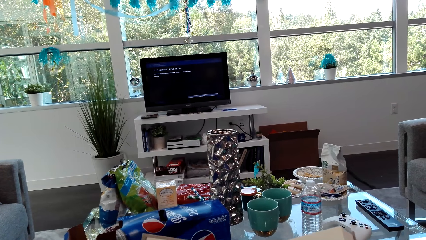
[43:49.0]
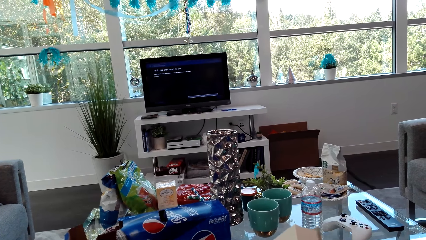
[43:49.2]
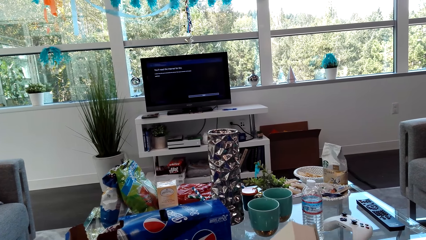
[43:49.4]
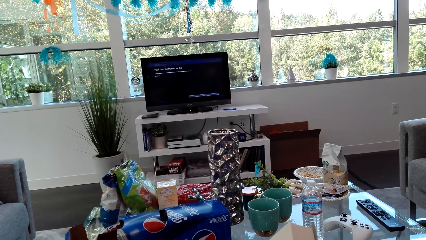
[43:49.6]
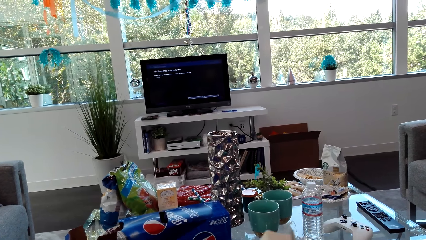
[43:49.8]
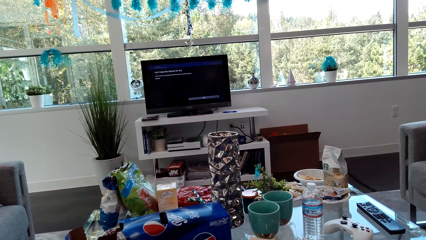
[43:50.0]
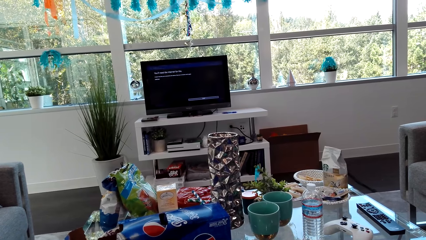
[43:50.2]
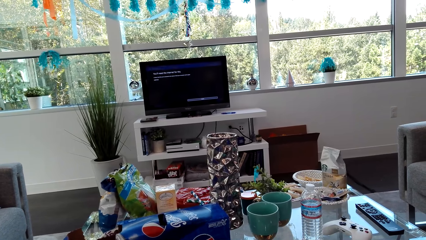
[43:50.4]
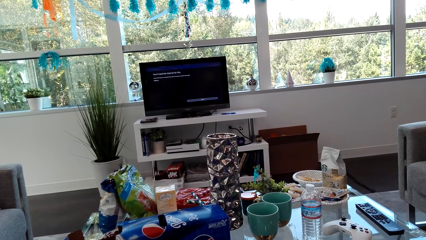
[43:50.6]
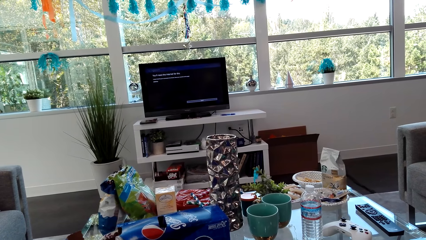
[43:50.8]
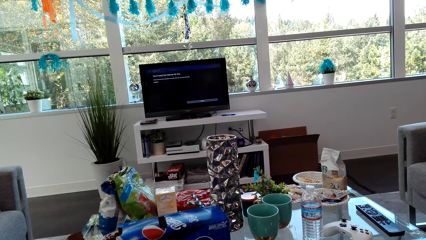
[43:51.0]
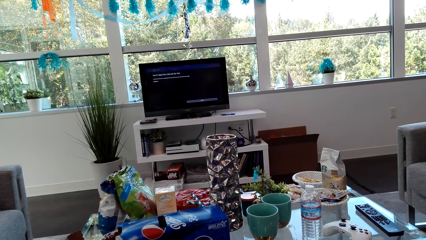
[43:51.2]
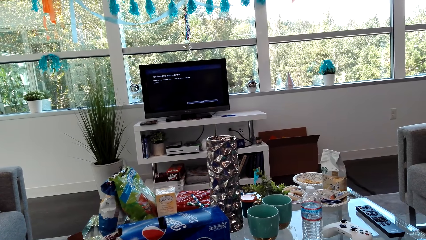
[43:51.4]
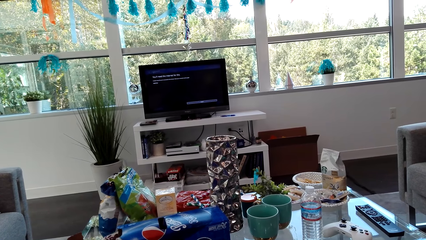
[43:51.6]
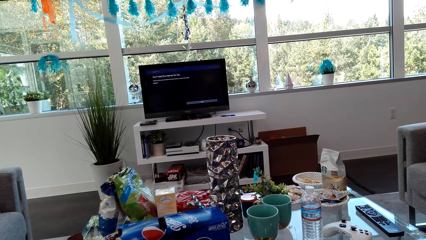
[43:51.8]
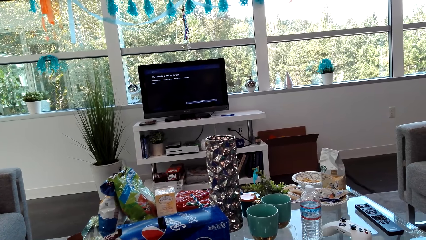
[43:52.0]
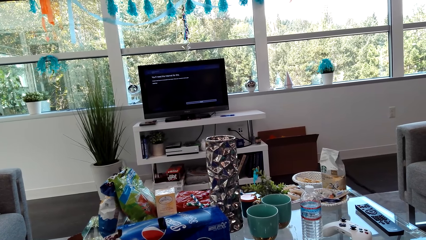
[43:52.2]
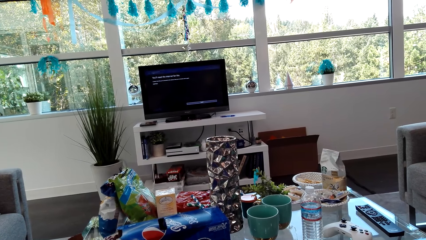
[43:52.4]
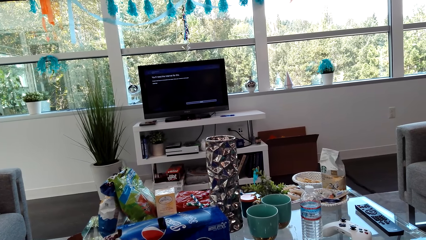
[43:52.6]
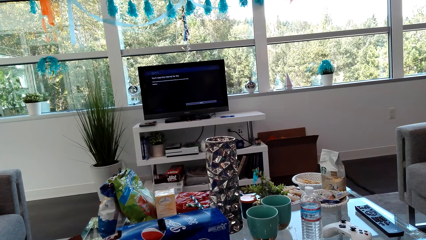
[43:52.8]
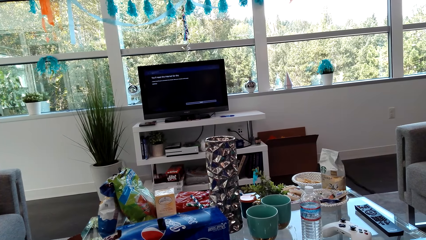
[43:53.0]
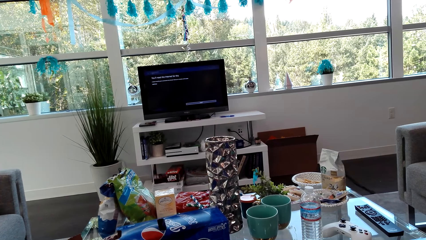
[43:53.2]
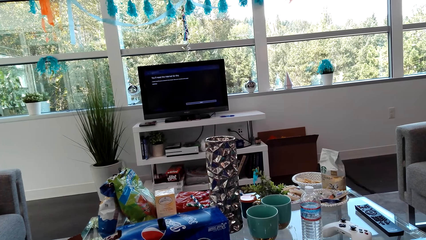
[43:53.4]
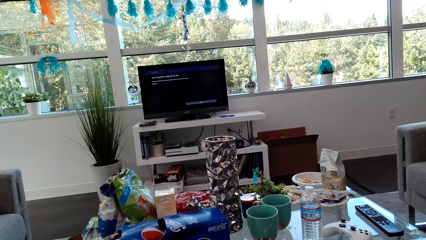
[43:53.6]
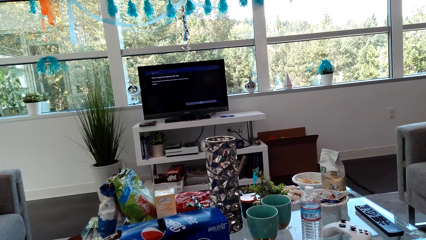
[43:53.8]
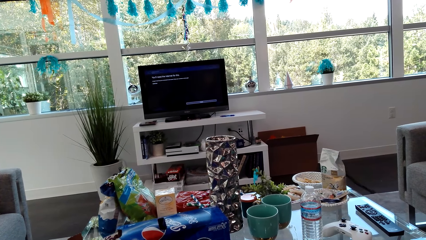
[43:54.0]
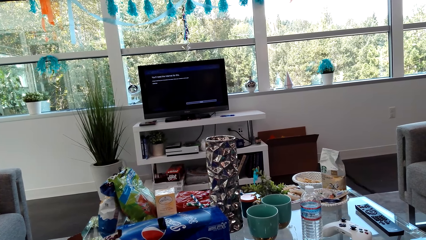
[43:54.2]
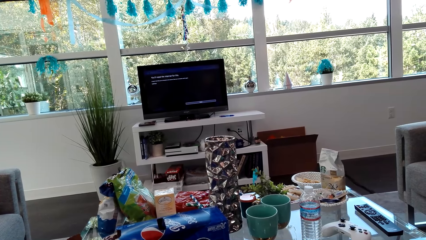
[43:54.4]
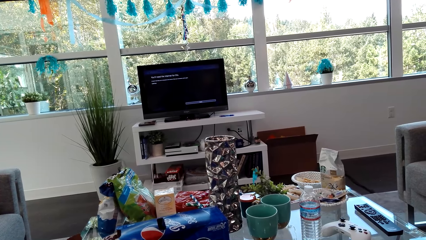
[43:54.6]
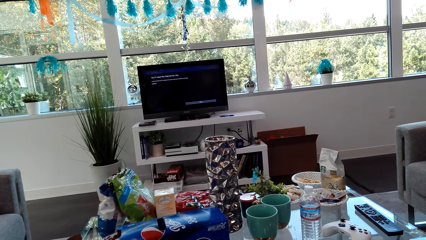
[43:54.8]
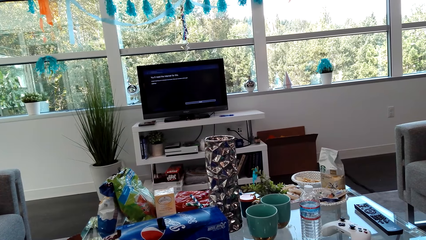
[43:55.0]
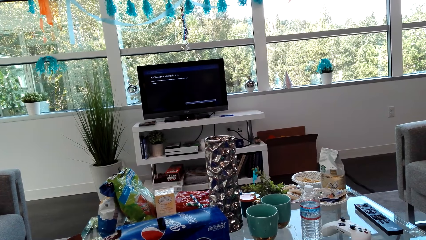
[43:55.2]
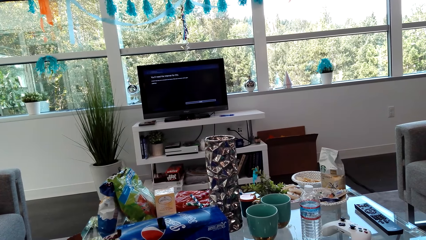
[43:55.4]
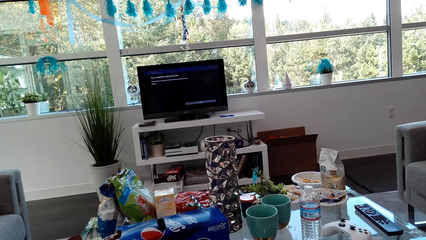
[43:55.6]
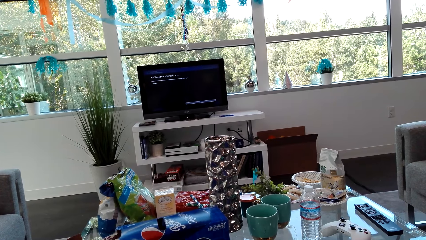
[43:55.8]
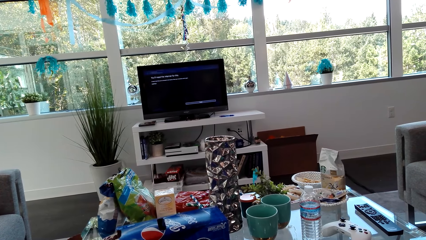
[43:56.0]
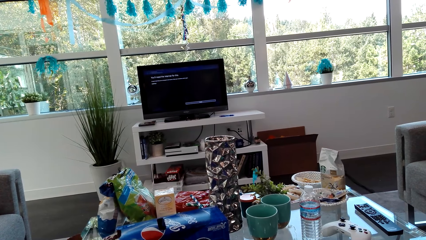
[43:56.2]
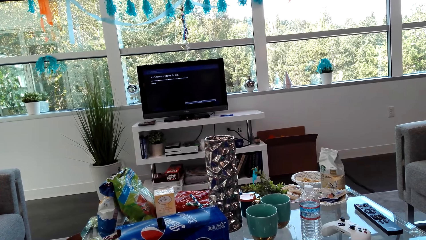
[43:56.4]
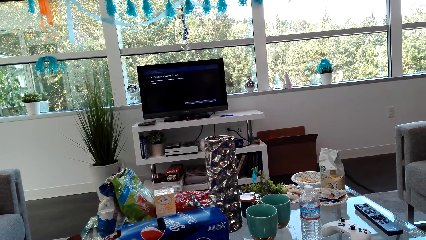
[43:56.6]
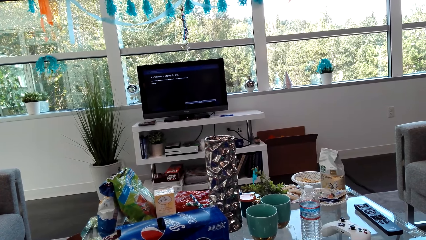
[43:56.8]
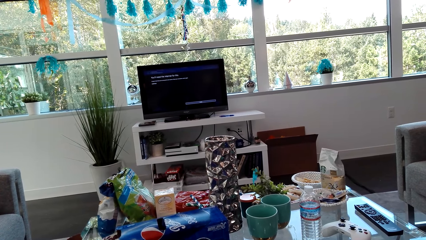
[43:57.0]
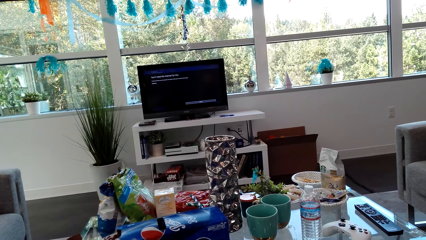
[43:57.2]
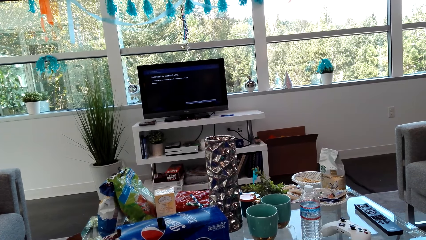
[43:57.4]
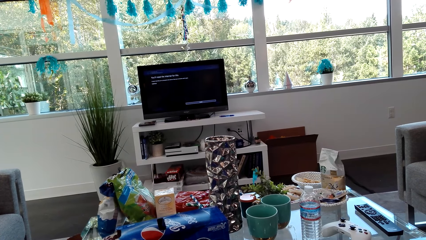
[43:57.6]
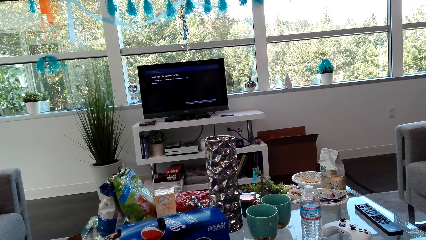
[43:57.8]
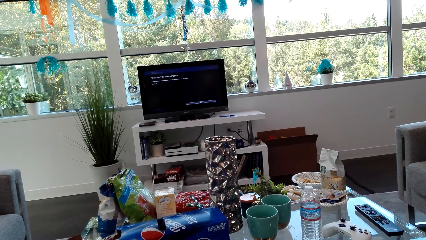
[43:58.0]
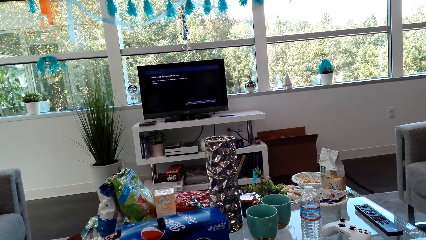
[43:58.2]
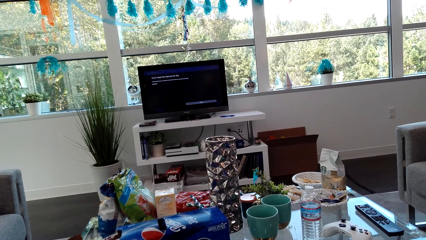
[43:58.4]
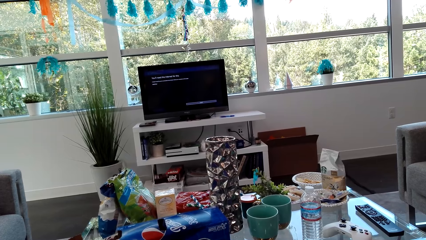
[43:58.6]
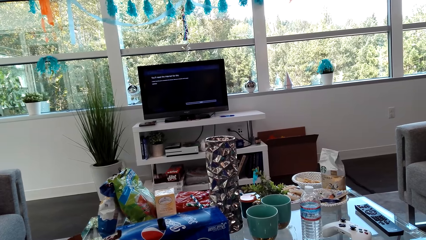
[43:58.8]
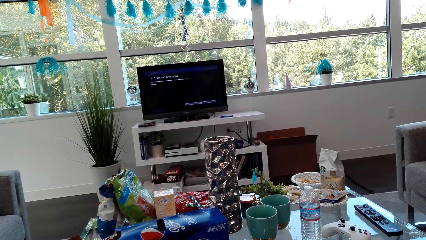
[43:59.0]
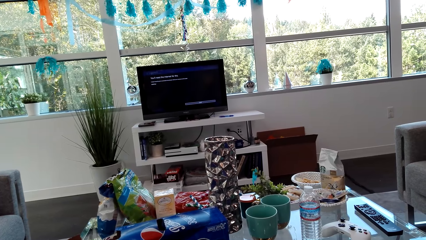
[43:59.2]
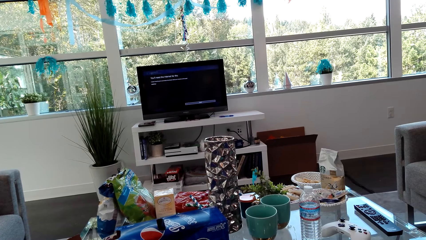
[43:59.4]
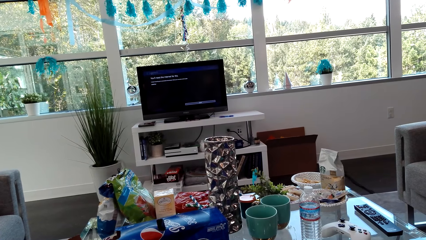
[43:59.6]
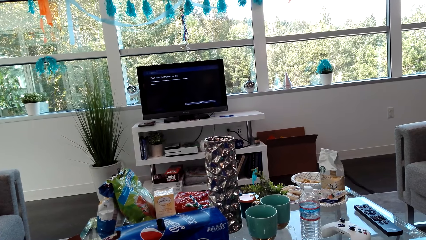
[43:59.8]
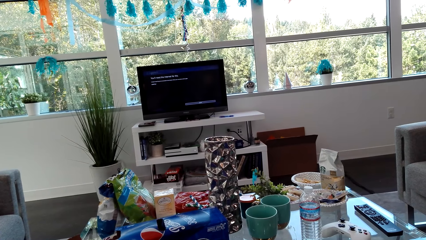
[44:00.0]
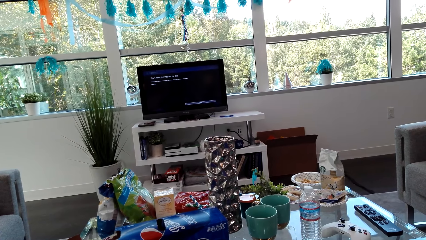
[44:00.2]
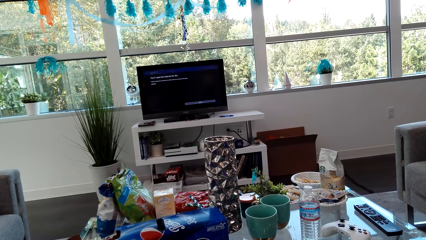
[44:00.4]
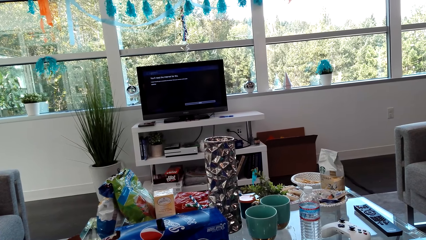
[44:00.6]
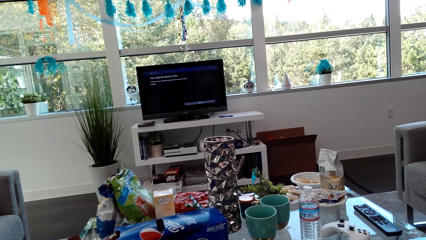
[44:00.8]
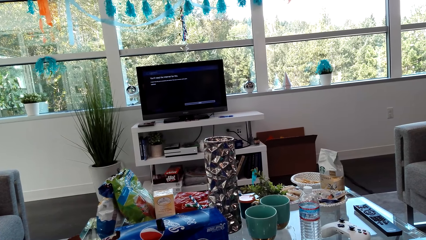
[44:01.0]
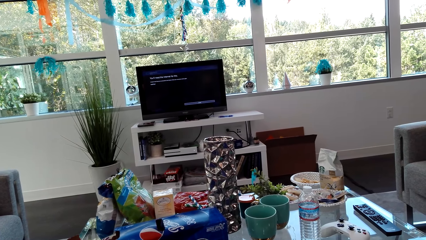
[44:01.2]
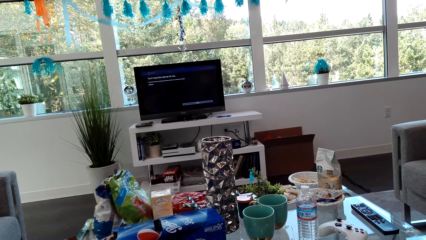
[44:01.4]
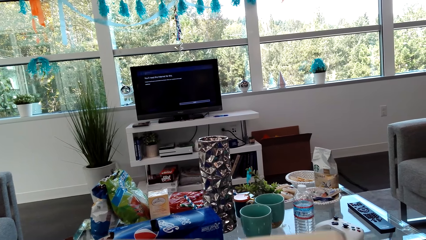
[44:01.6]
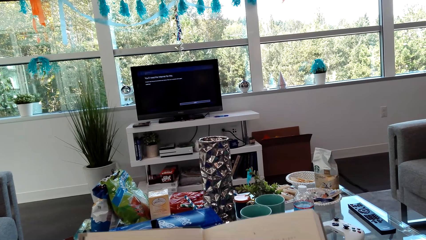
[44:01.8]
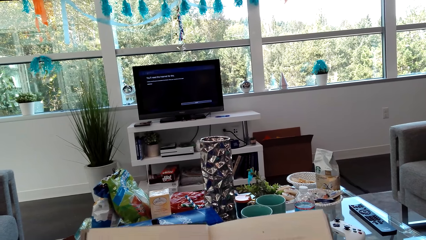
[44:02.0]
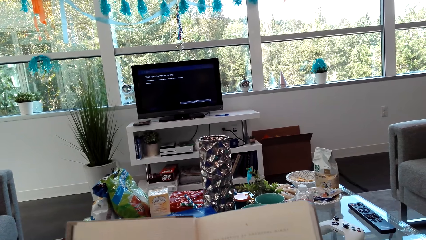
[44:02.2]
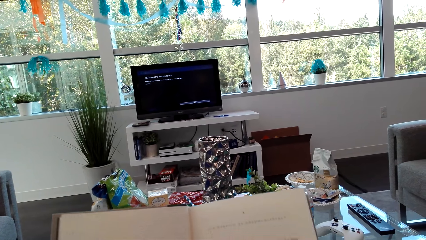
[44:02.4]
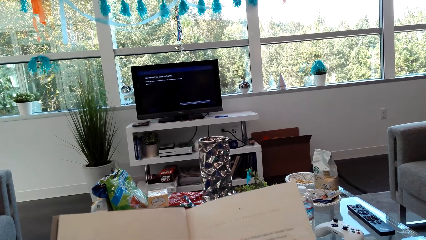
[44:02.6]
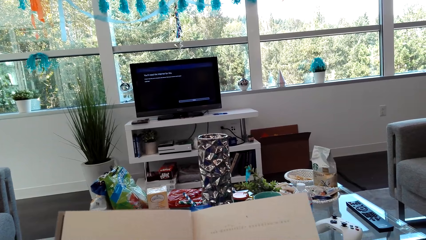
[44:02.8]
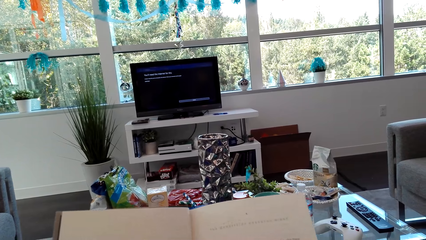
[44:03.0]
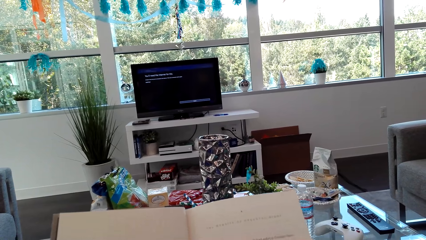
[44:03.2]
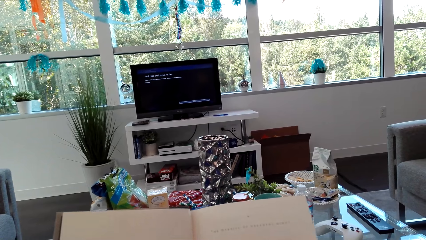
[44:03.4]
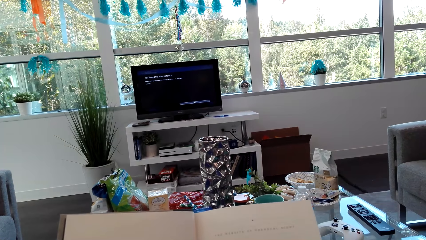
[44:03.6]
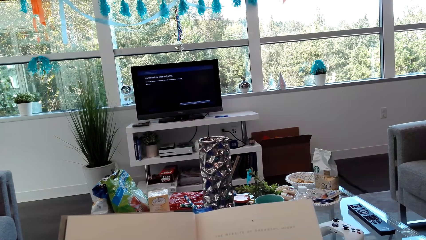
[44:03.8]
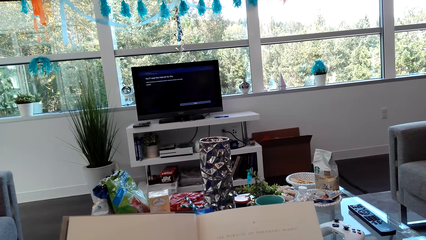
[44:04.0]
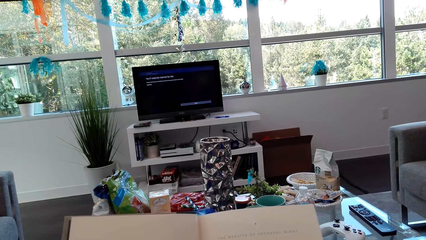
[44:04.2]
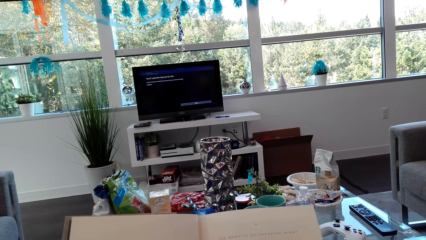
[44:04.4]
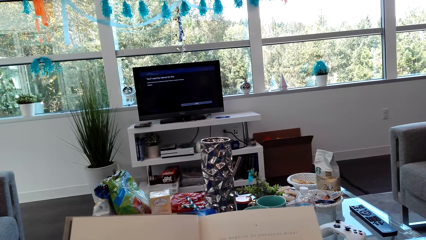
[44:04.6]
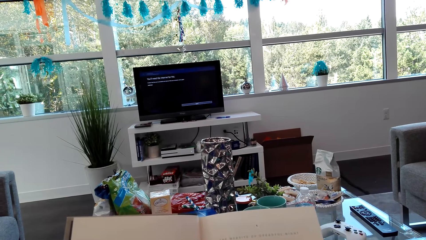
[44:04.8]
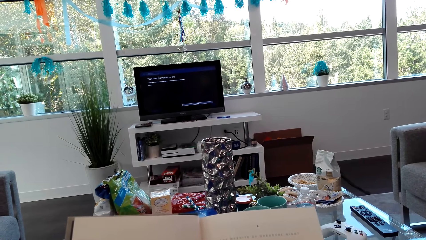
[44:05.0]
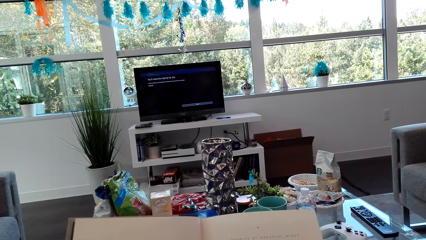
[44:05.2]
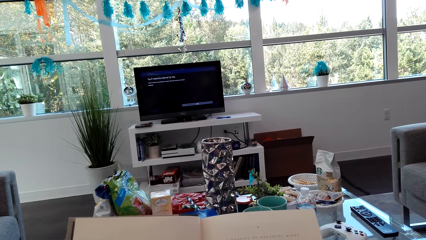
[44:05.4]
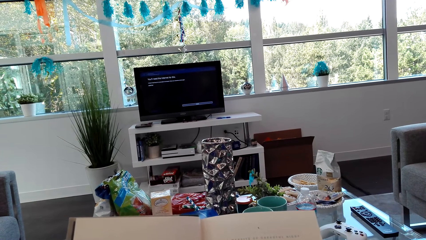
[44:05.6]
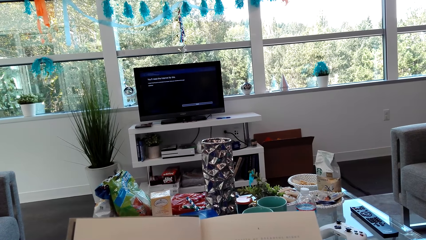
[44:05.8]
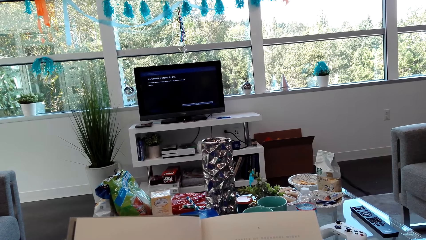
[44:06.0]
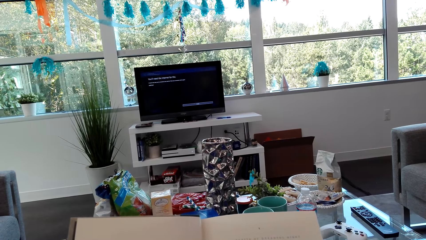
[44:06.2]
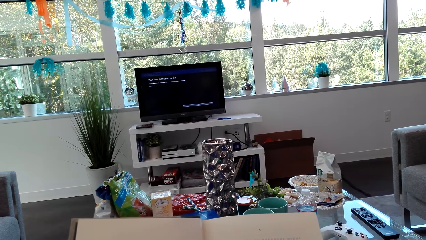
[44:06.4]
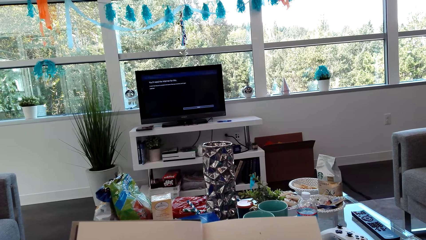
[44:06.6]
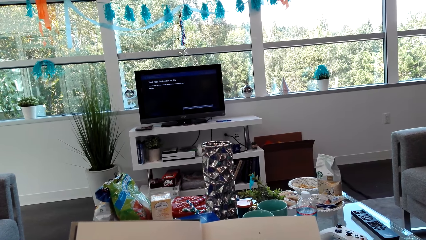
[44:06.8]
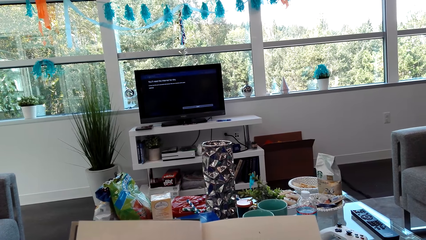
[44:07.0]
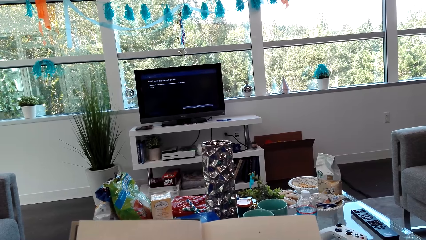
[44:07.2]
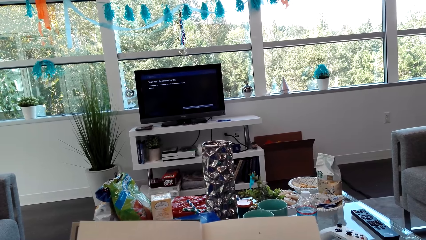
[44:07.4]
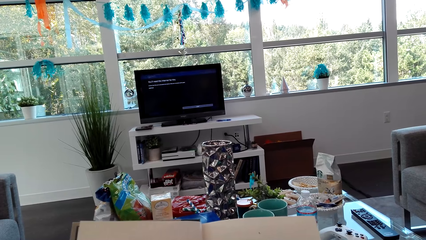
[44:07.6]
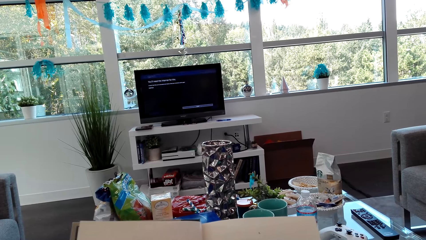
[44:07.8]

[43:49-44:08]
The camera wearer opens the book. They look at the table. They move around the room. They read the book.
